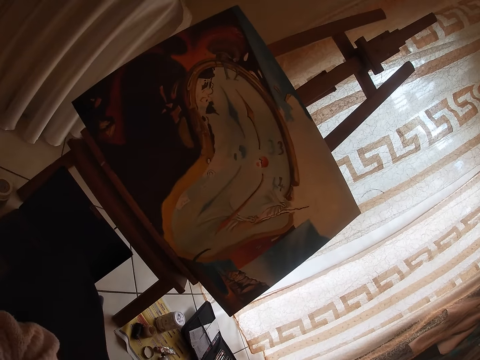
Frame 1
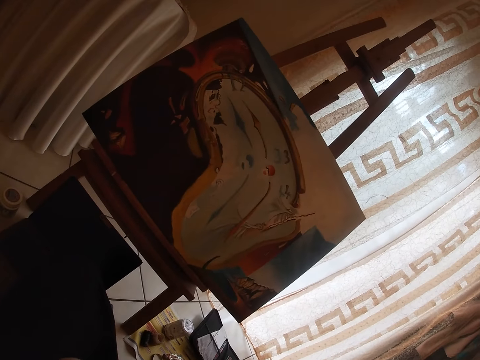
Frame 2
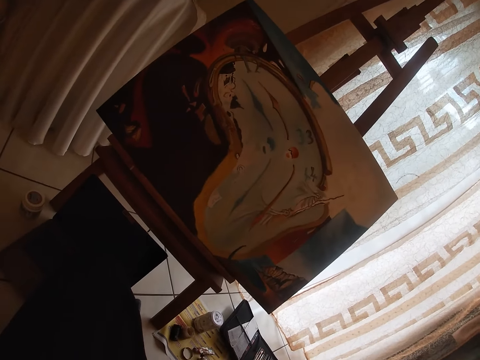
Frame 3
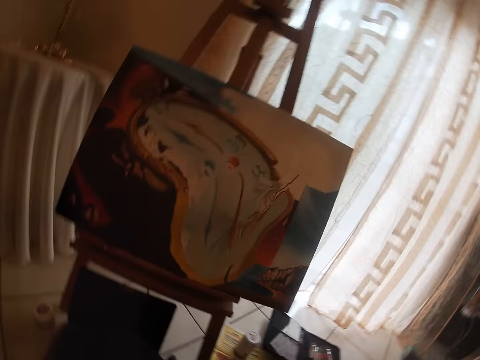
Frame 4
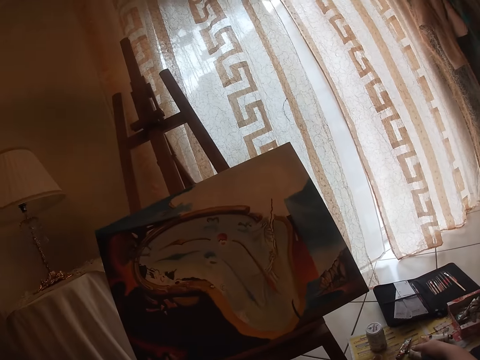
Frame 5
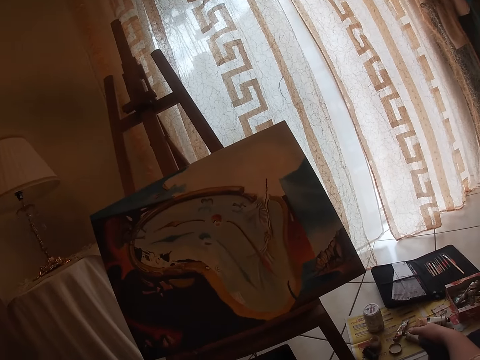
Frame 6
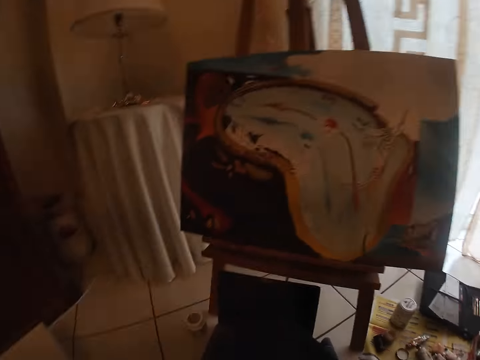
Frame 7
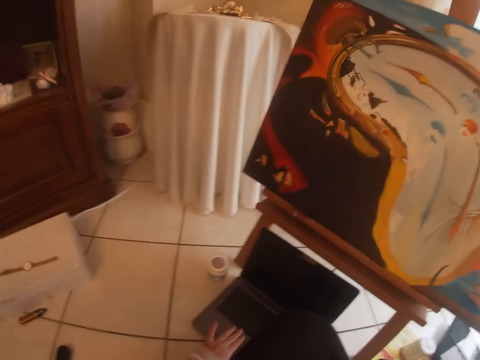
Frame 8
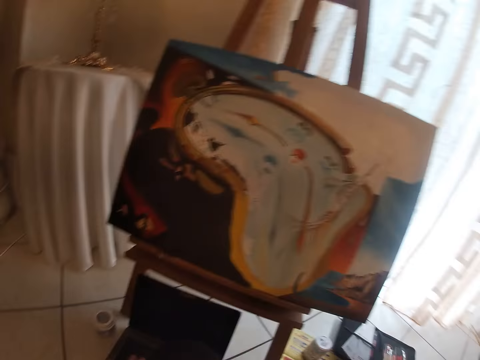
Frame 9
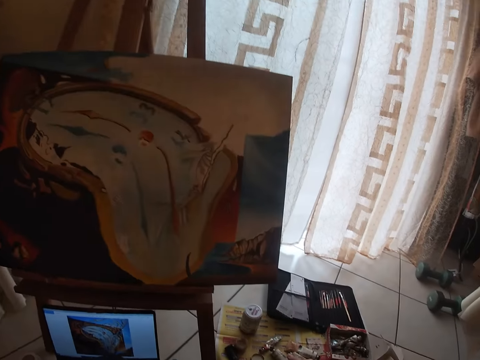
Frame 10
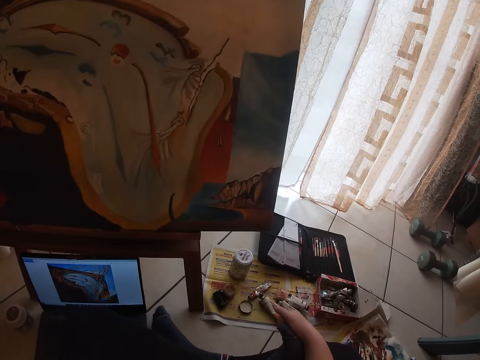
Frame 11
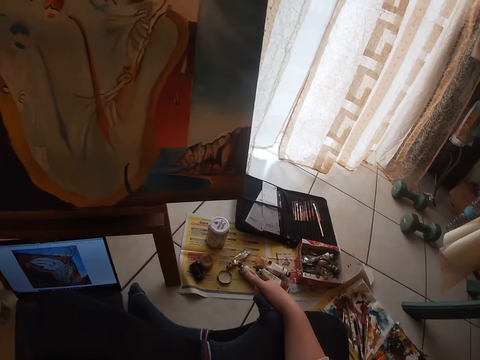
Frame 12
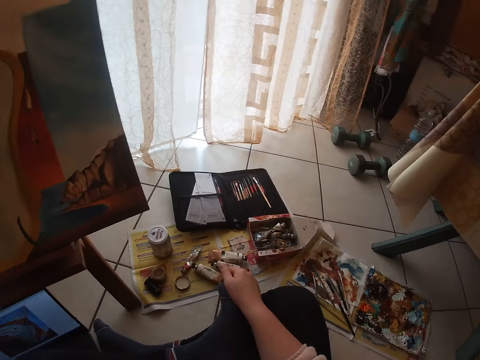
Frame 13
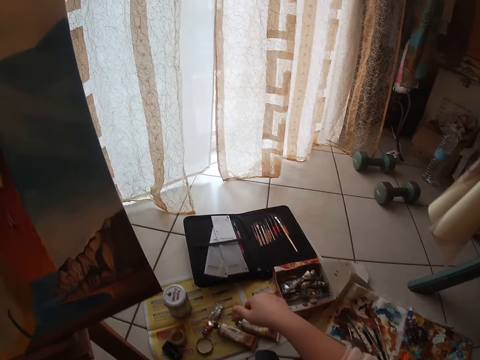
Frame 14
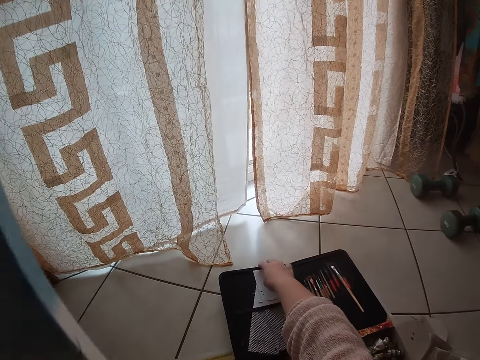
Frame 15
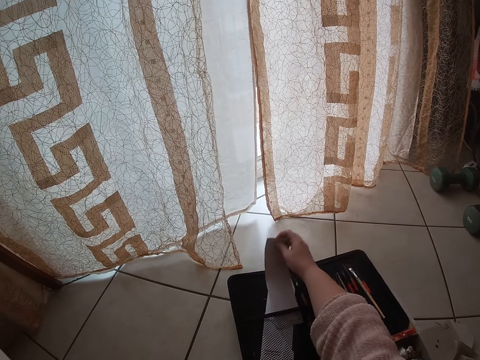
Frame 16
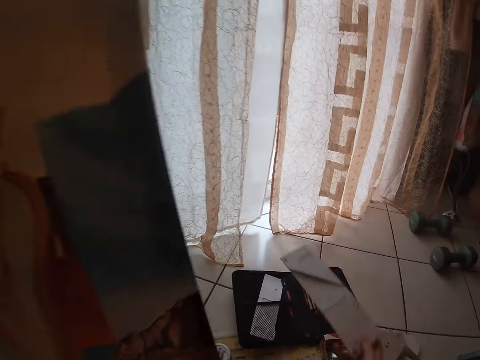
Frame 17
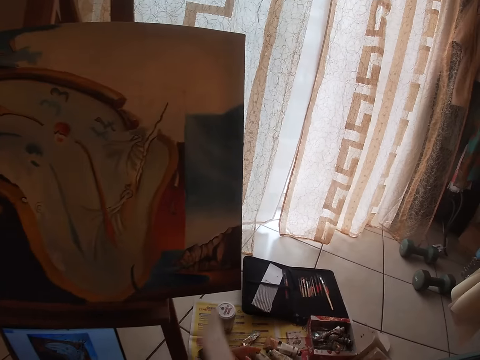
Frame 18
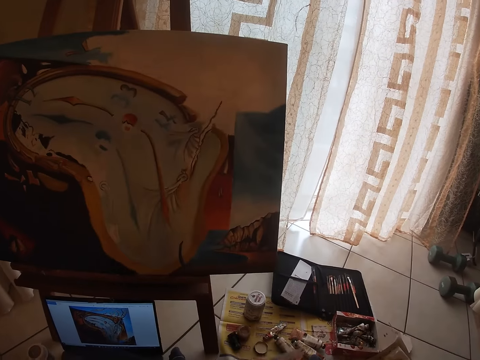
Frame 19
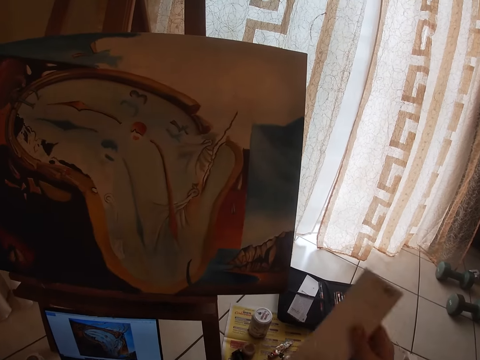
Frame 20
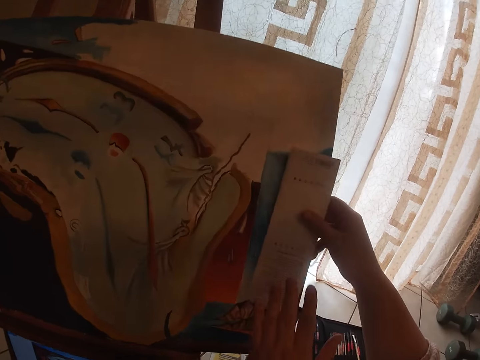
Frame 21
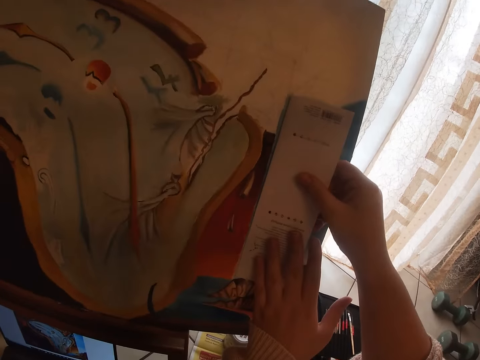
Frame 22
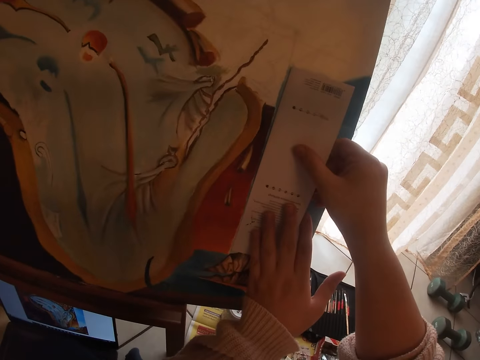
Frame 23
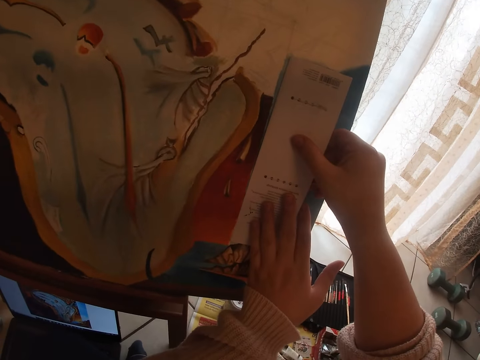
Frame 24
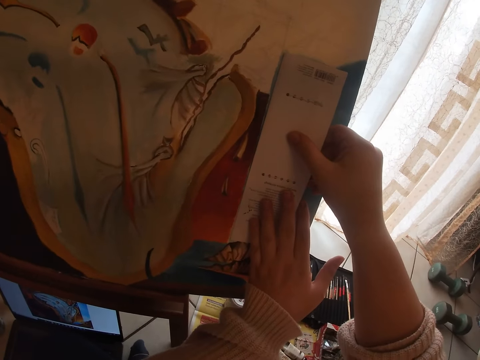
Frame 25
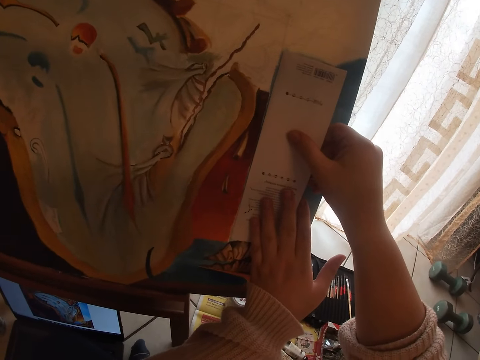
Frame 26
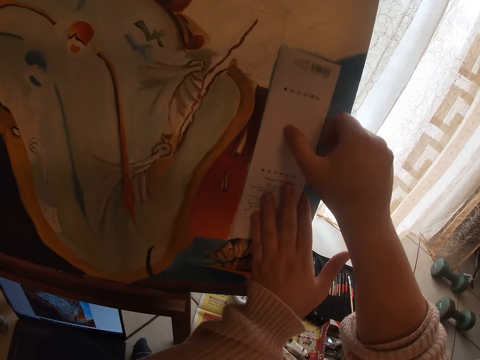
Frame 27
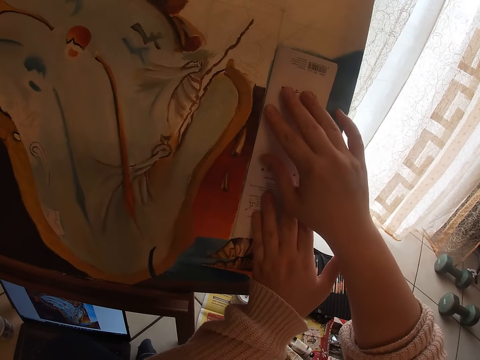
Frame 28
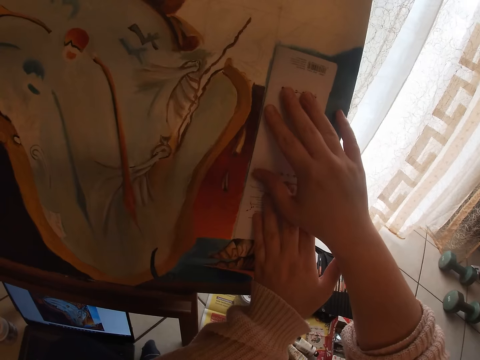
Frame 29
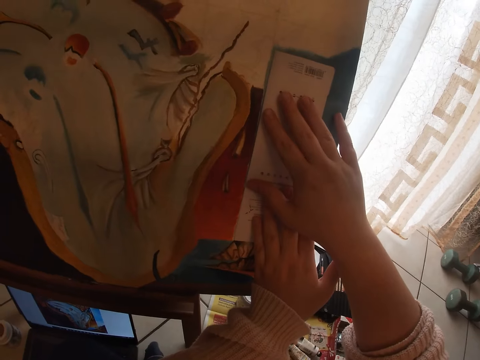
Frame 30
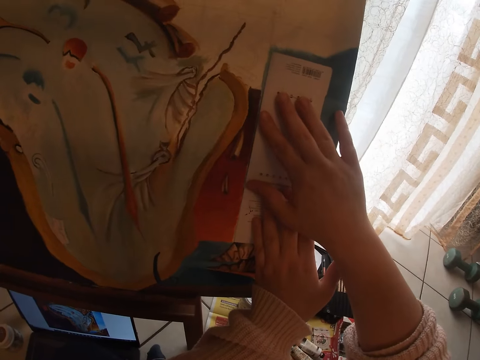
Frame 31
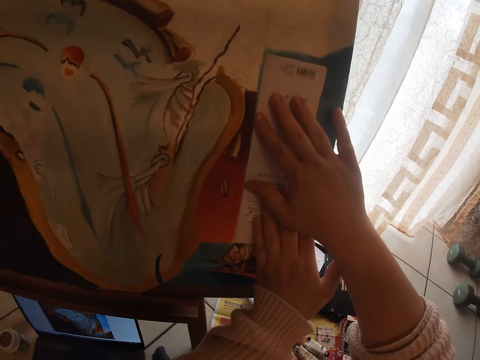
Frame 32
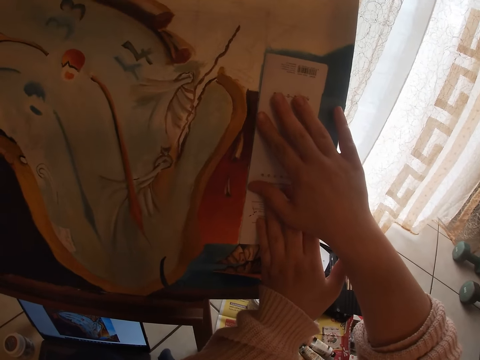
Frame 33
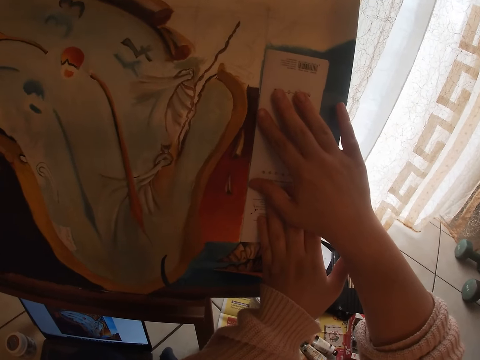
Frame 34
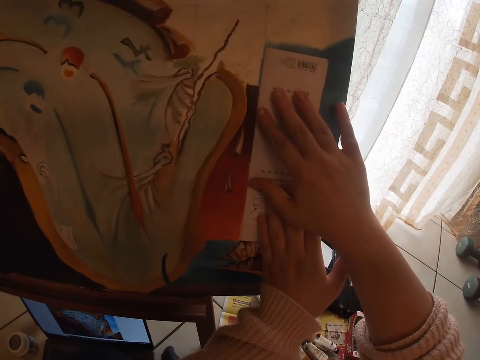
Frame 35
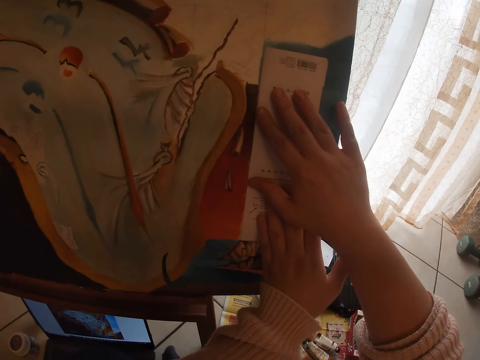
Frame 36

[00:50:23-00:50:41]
The camera wearer looks around a room. He turns on his computer. He picks up a paper from a paint set kit with his right hand. He puts the paper on the painting or canvas. He holds the paper on the painting with his hands.

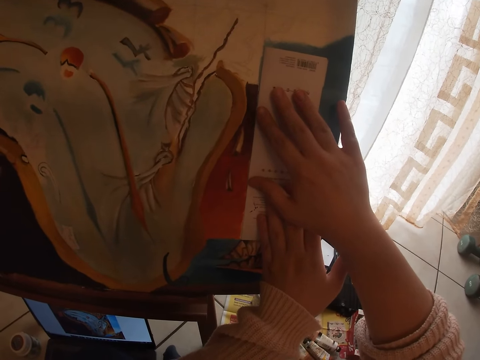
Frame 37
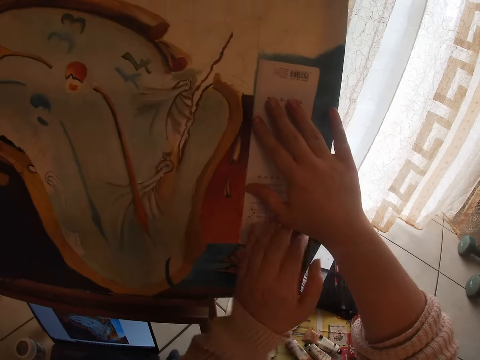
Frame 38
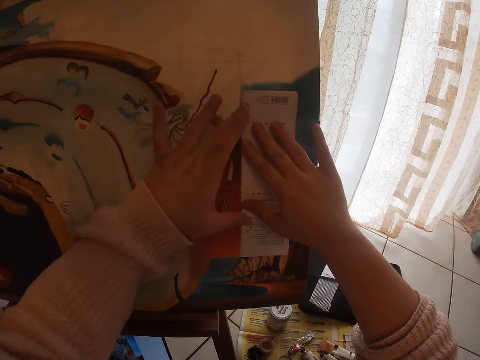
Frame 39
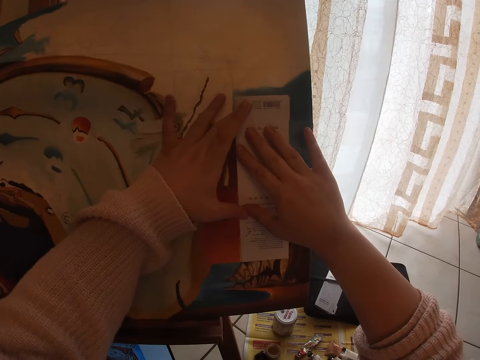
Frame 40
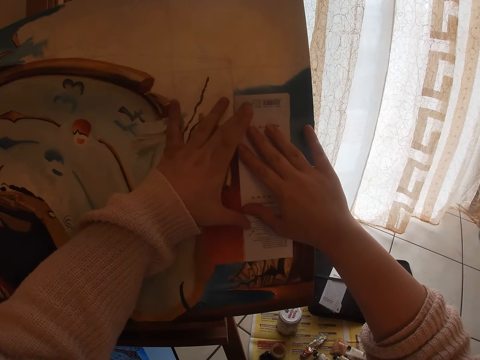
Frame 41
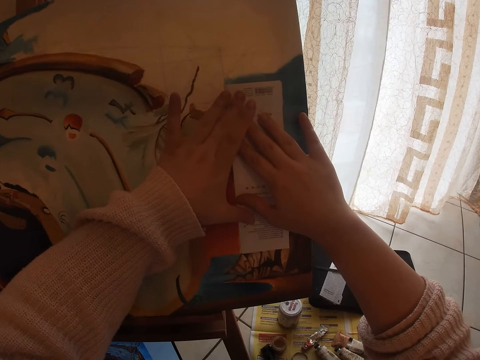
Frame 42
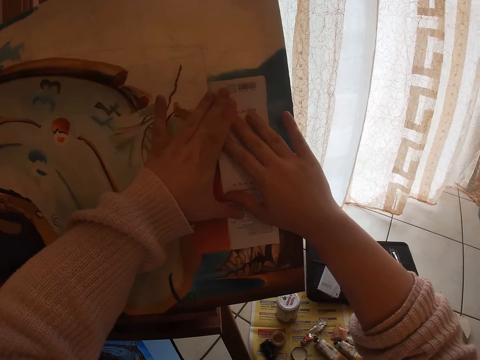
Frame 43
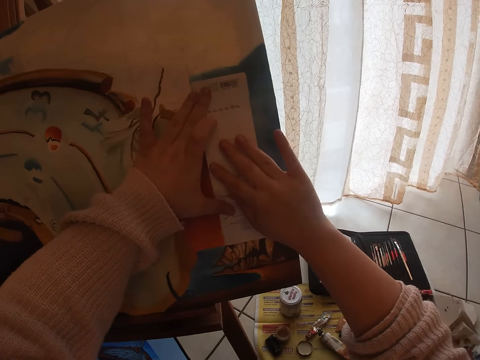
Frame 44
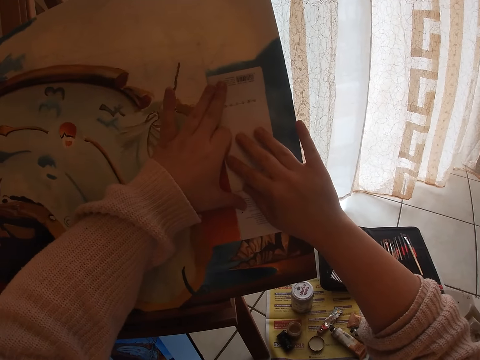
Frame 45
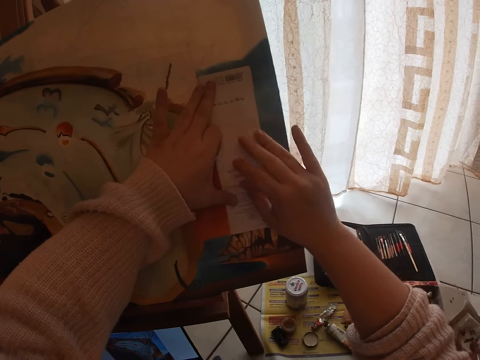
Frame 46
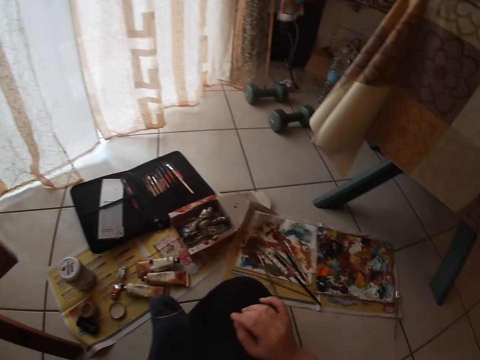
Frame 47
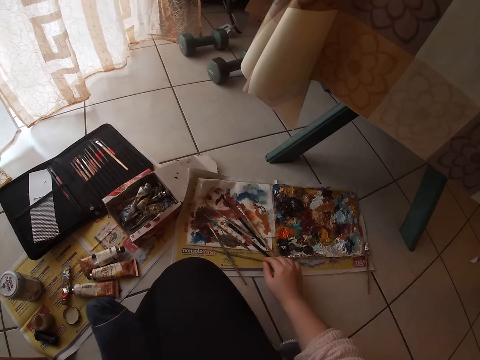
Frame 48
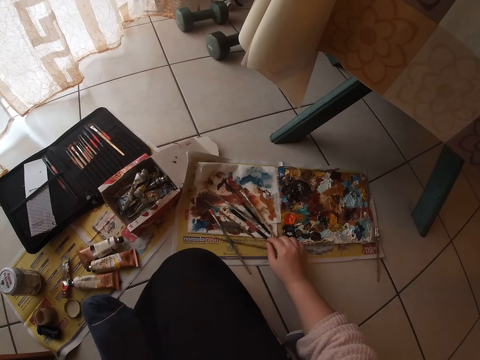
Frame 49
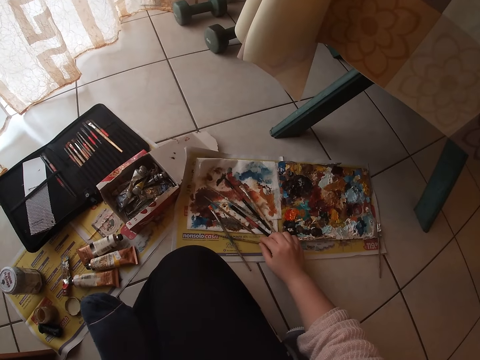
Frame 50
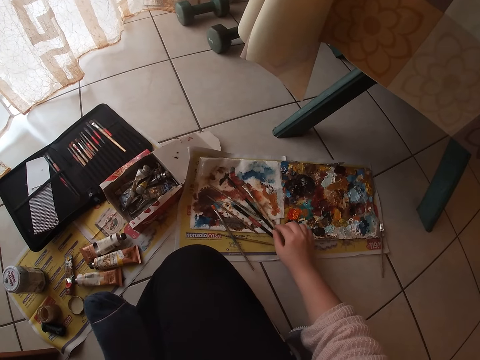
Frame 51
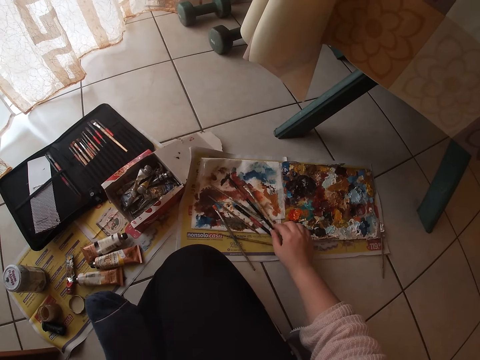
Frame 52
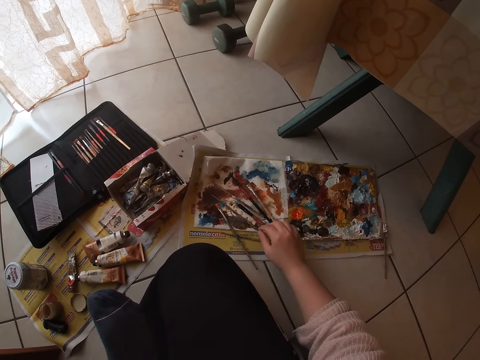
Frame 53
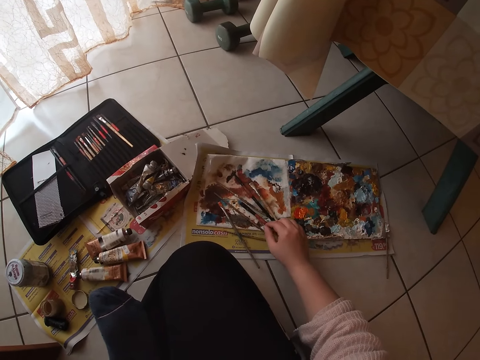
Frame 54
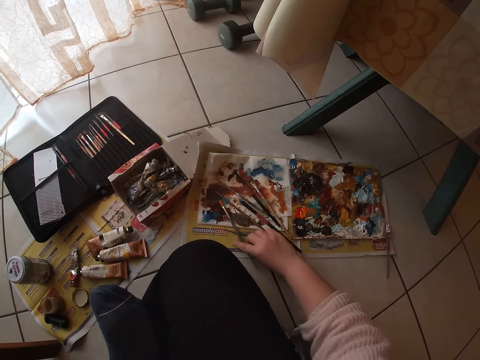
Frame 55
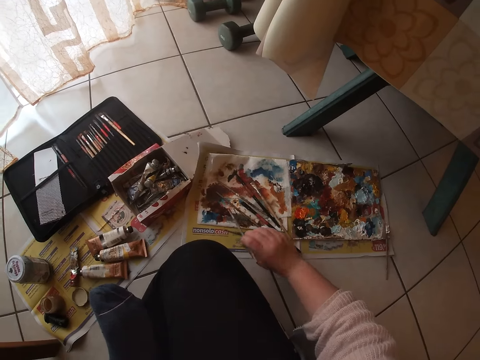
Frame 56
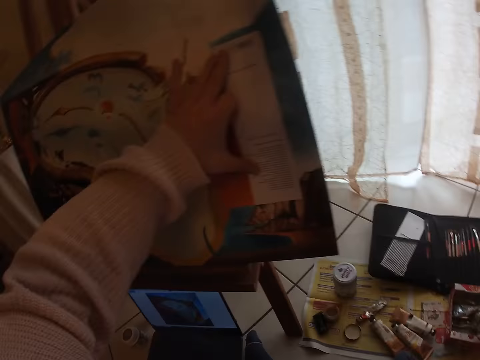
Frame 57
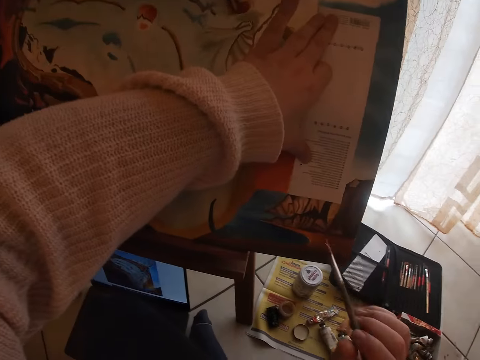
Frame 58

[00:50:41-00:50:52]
The camera wearer aligns a piece of paper on a canvas. He holds the paper on the painting with his left hand. He picks up the brown brush from a piece of paper on the floor with his right hand.
